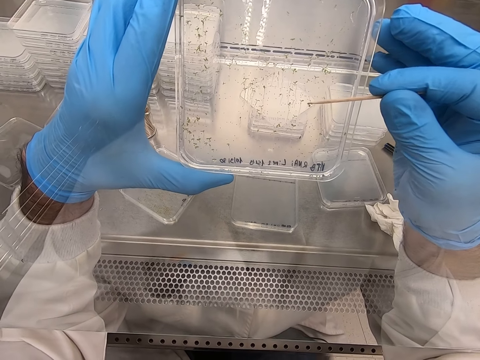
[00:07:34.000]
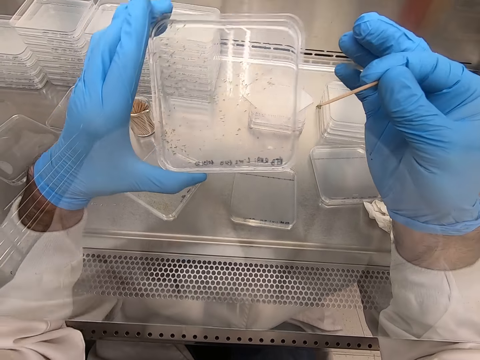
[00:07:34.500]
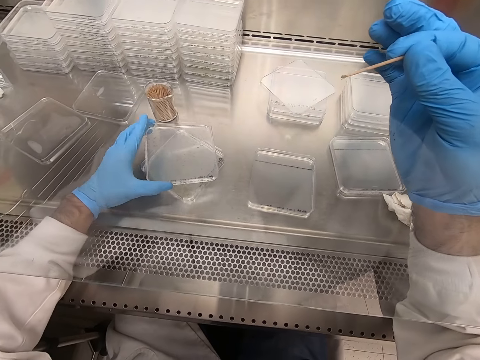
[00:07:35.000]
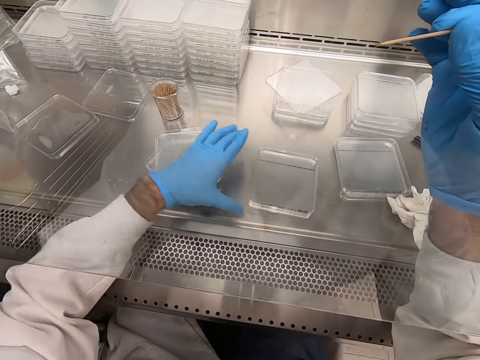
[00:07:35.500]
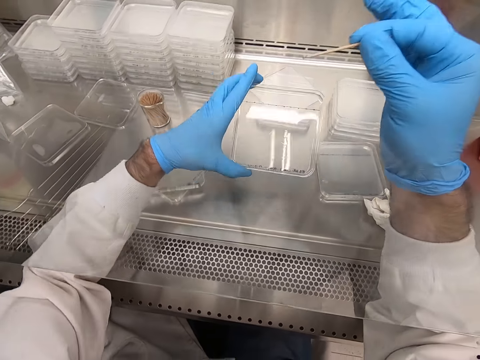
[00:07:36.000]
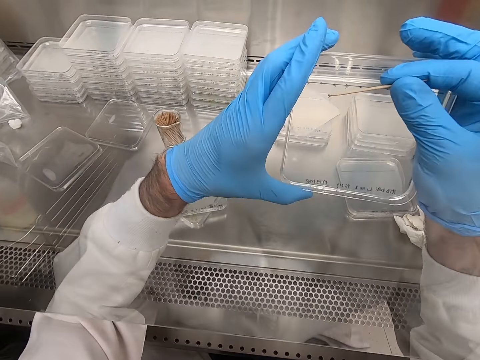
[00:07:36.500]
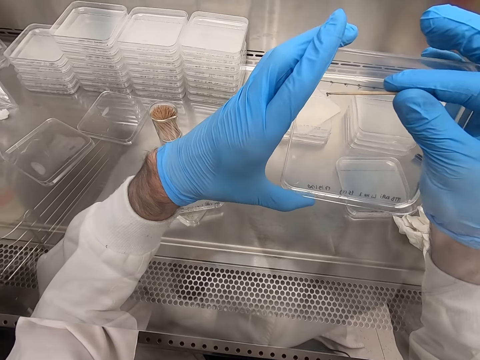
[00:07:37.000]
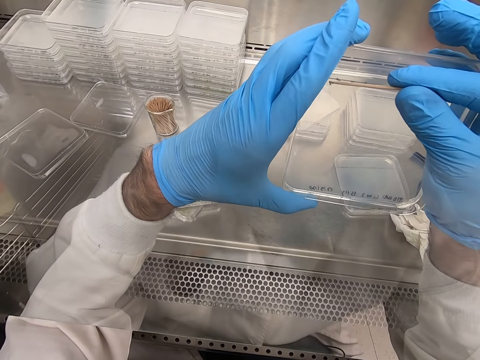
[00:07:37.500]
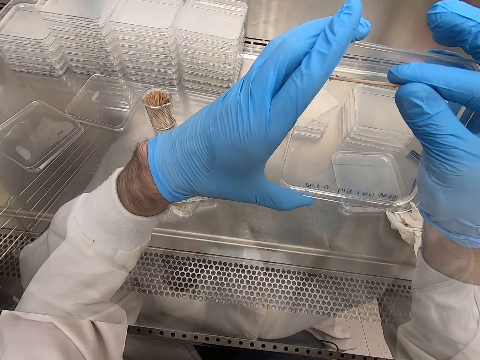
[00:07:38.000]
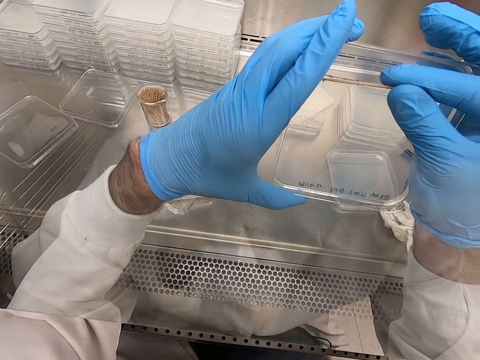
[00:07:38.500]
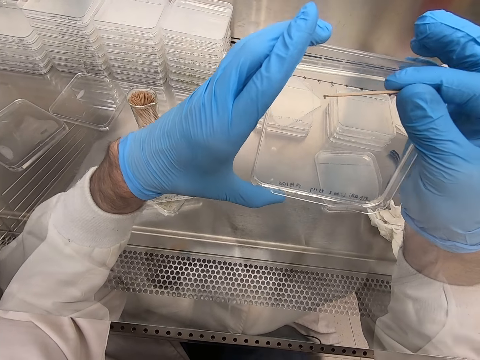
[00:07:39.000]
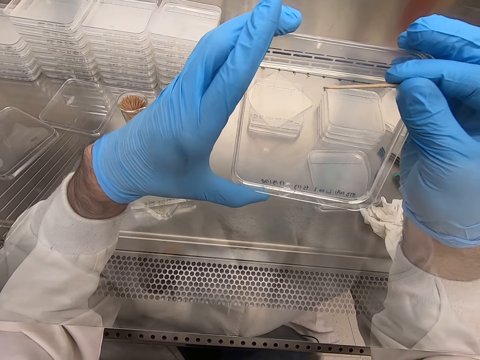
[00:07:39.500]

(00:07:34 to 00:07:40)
The camera wearer places the acrylic sheet on the table. They pick the acrylic sheet. They pick particles from the acrylic sheet.

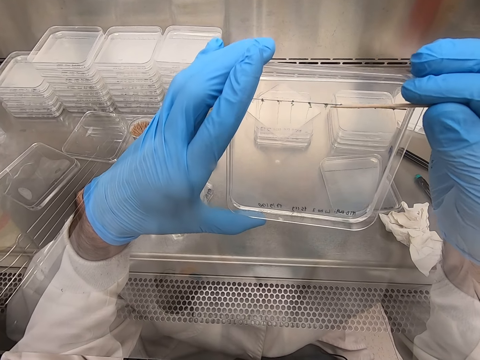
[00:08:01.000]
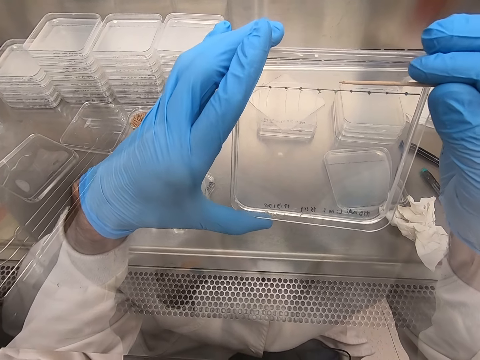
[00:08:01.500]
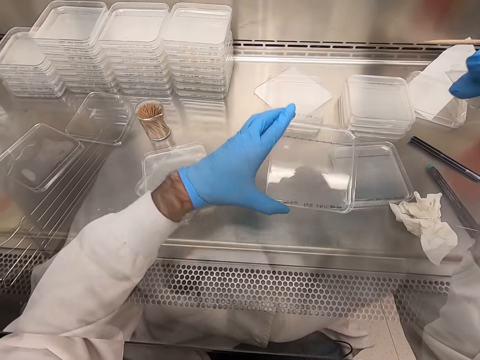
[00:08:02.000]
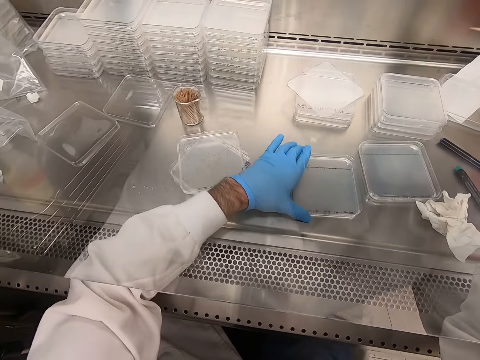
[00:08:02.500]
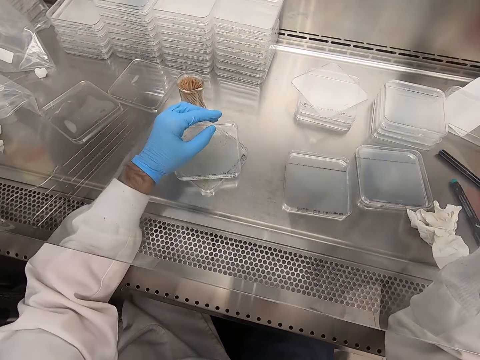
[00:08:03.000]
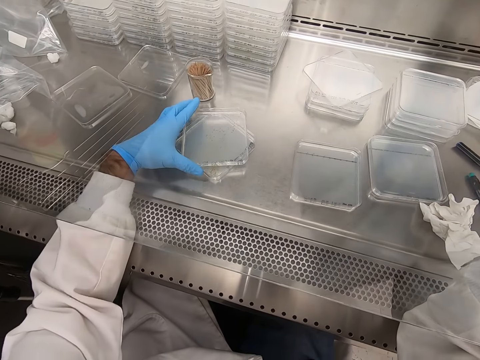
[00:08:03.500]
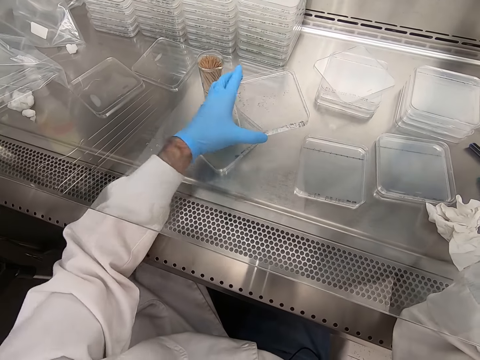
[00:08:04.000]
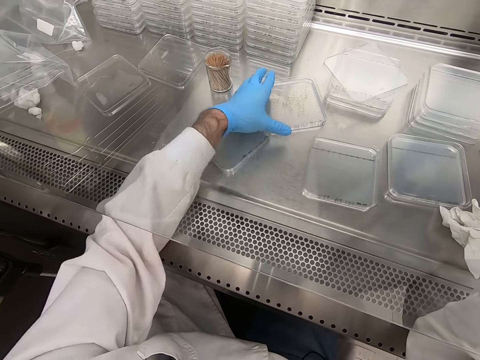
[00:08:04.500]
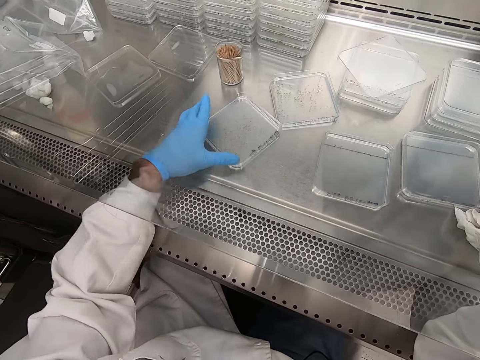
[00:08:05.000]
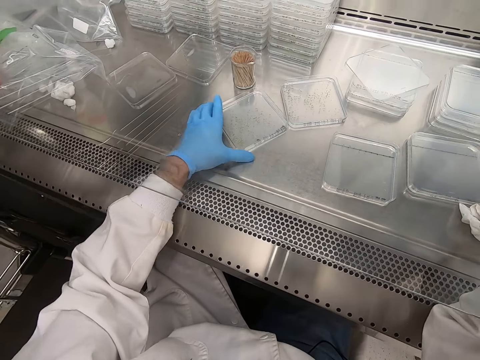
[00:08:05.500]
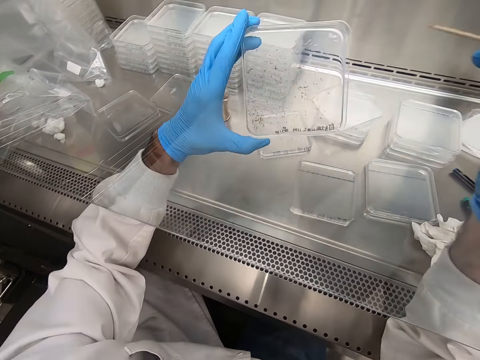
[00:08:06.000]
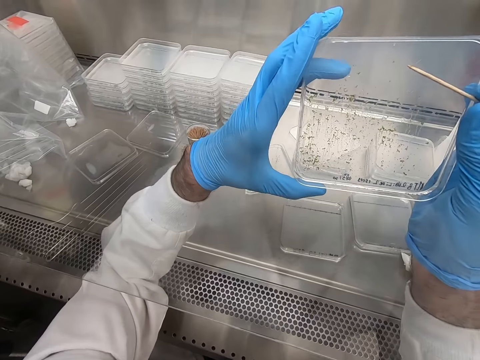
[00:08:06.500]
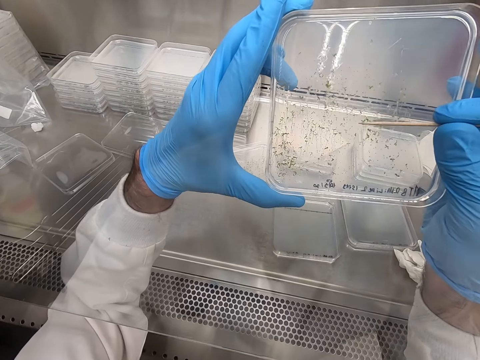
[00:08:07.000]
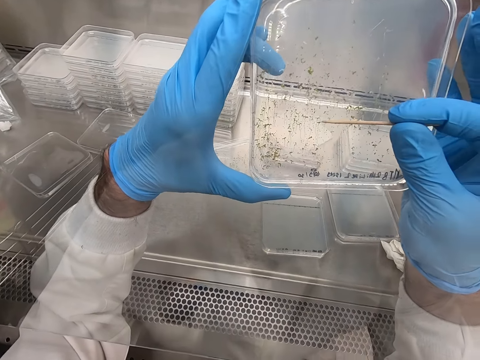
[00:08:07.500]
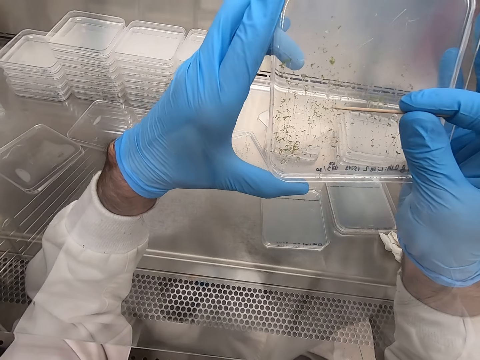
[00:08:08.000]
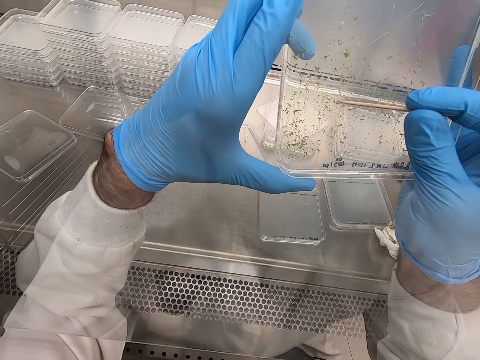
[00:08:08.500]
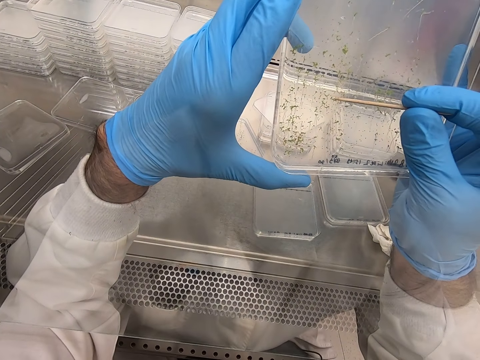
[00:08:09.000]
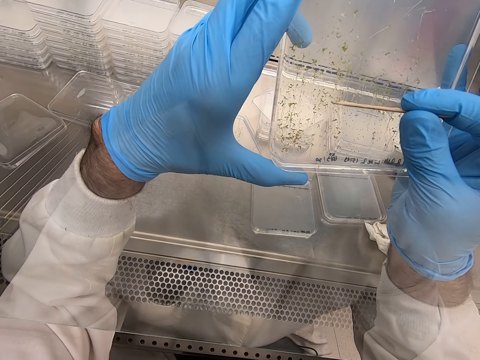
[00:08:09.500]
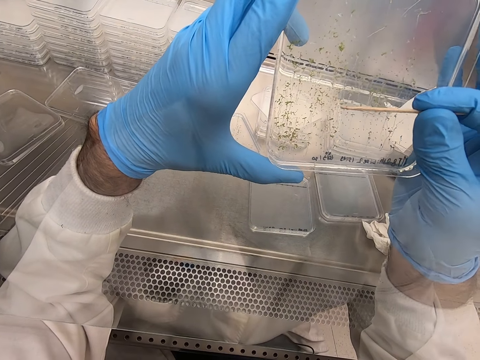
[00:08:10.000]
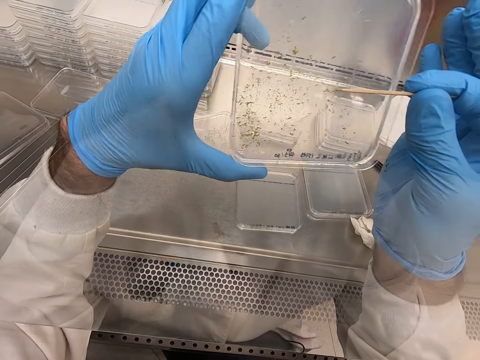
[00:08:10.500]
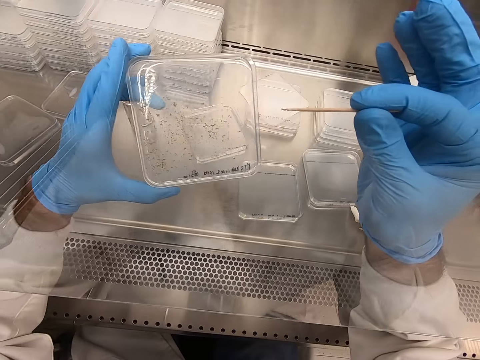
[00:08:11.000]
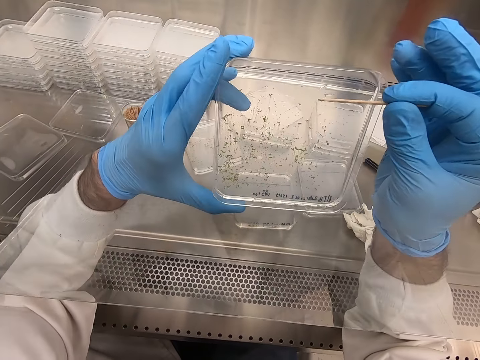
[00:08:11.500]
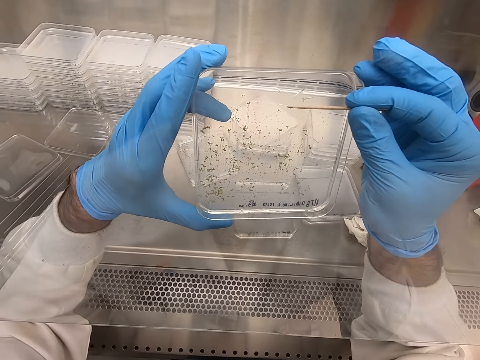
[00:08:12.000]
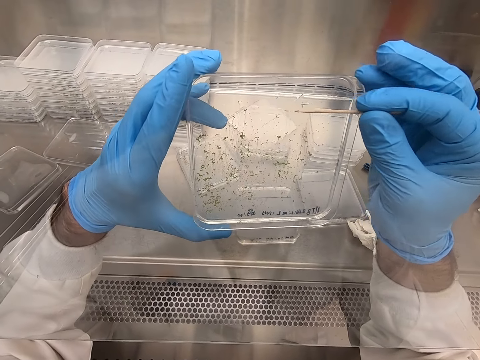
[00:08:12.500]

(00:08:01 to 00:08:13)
The camera wearer places an acrylic sheet on the table. They pick up the acrylic sheet. They place the acrylic sheet on the table. They pick up the acrylic sheet. They remove particles from the acrylic sheet.

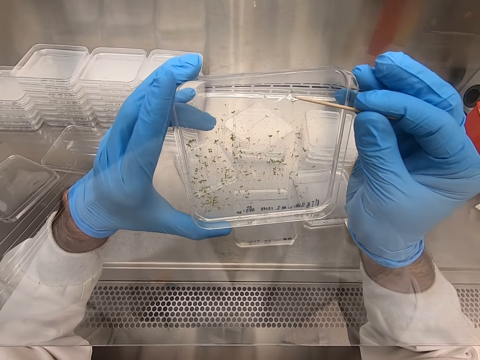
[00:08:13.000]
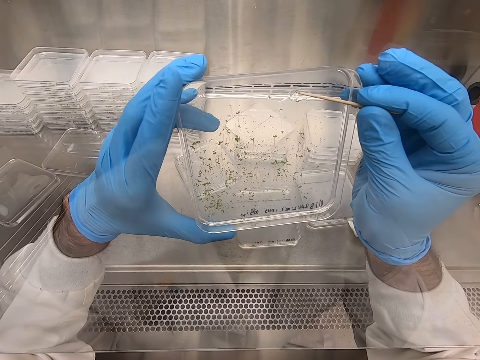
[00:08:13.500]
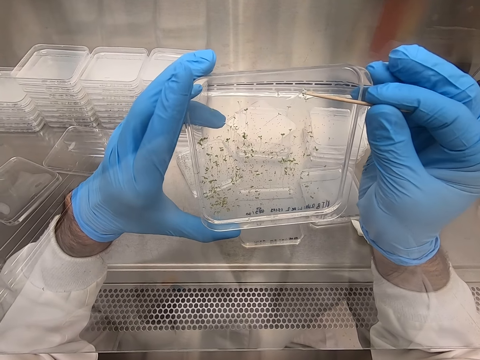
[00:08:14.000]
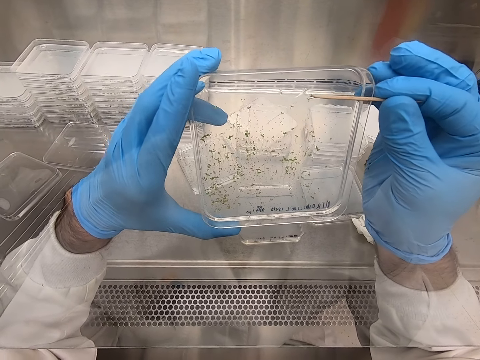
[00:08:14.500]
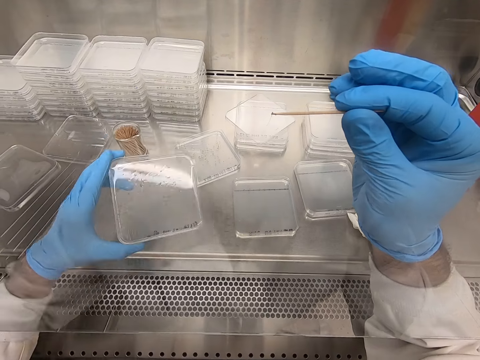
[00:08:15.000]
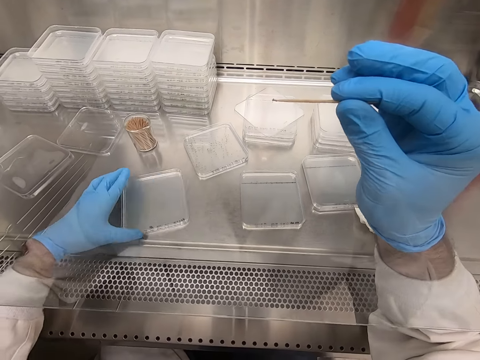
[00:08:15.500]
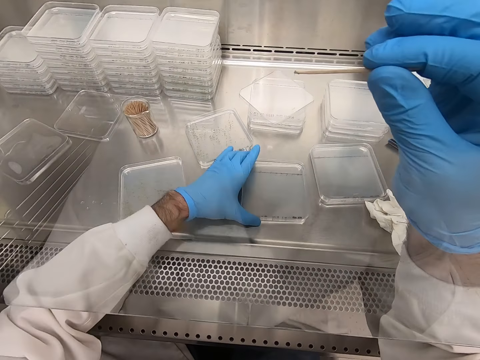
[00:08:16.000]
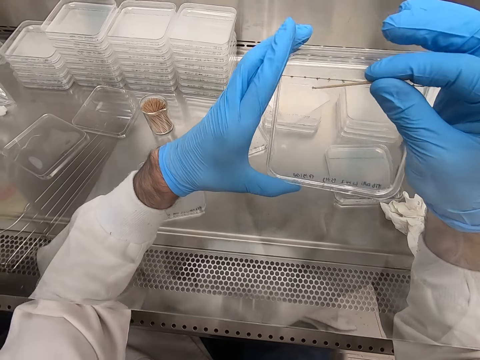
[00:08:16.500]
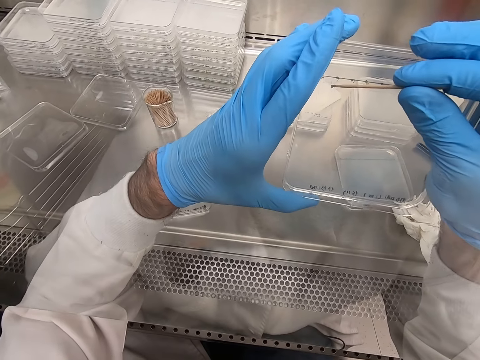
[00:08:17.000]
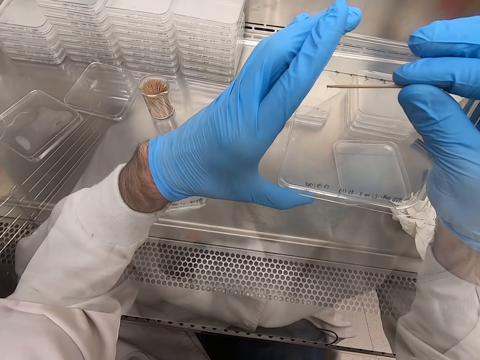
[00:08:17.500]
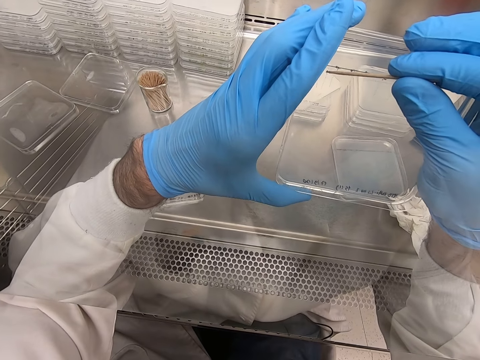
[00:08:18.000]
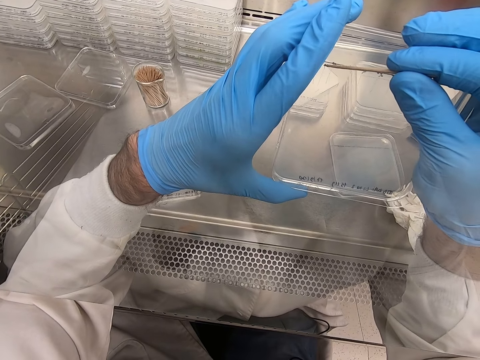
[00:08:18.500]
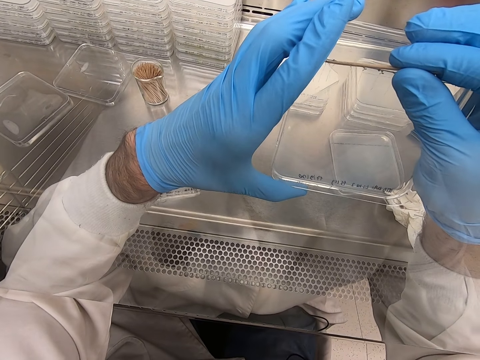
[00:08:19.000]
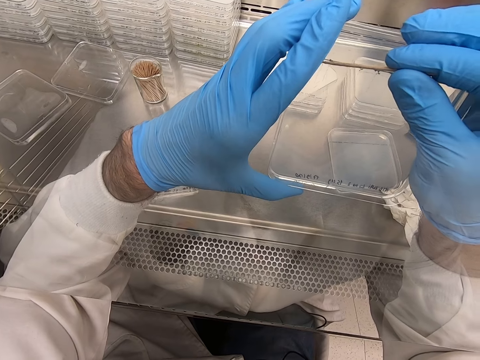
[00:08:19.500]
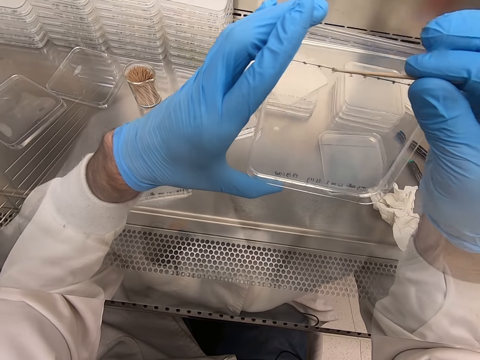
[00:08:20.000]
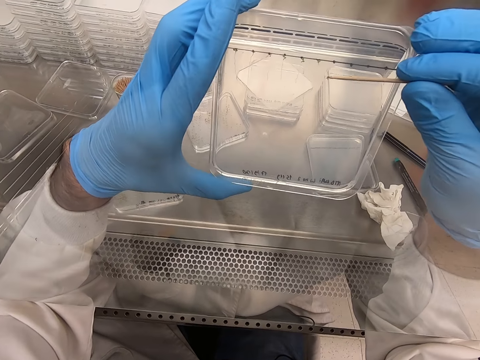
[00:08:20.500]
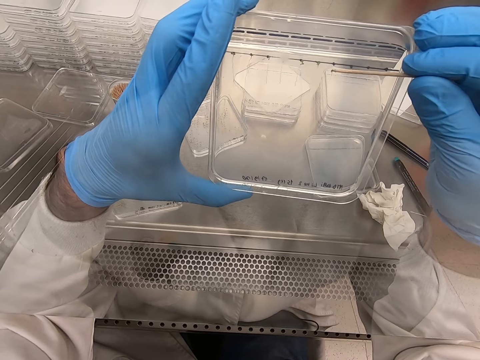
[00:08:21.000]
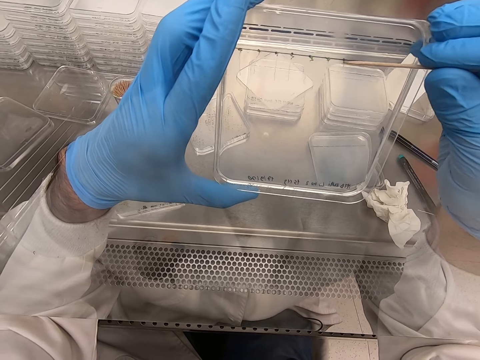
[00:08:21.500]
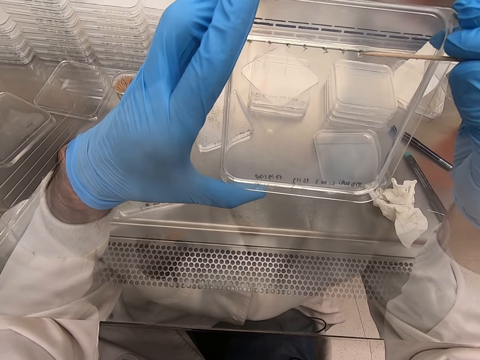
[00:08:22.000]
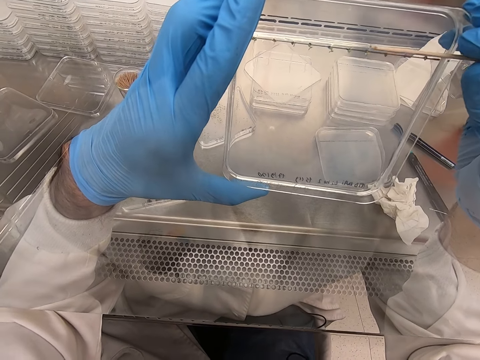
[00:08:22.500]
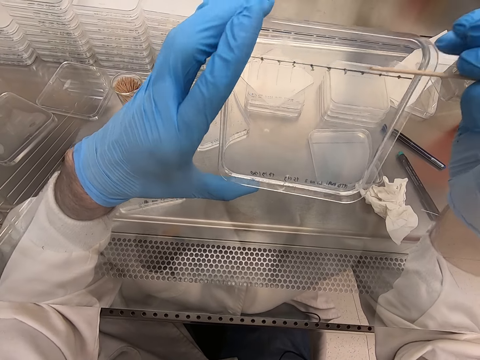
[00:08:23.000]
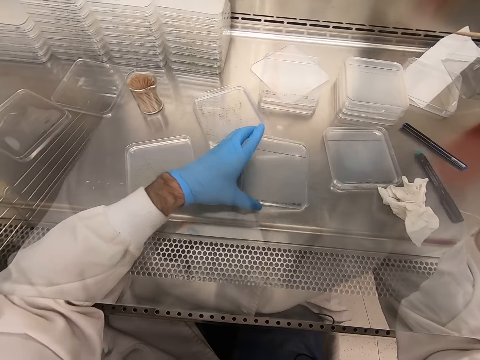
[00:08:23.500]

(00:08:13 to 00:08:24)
The camera wearer places an acrylic sheet on the table. They pick up the acrylic sheet. They pick particles from the acrylic sheet.
